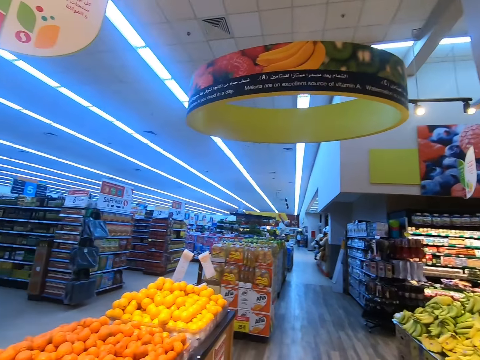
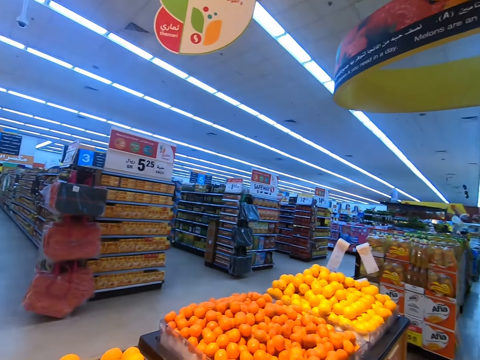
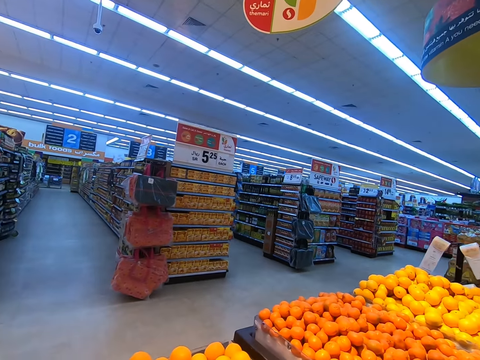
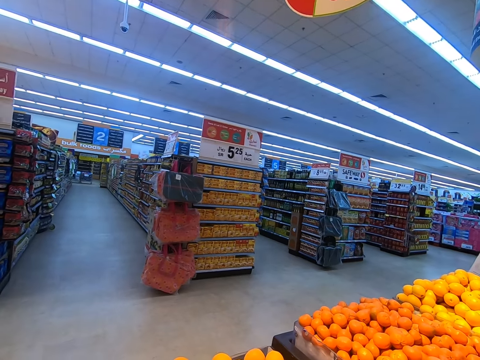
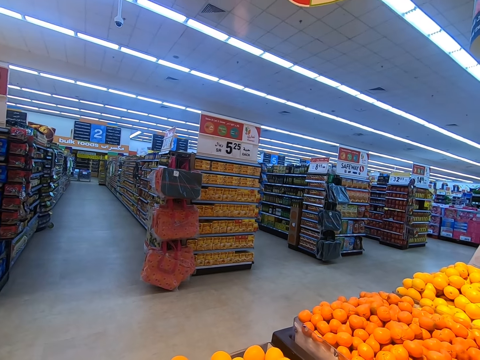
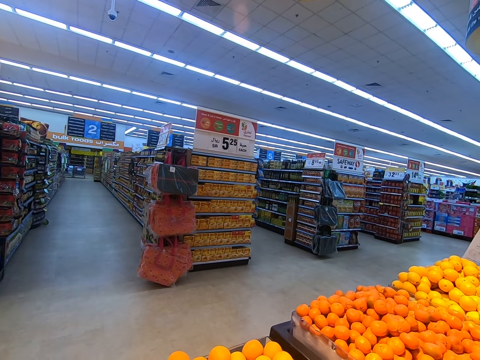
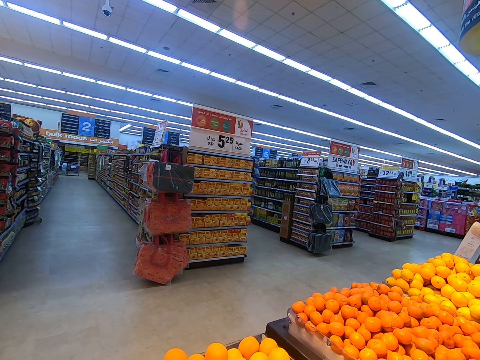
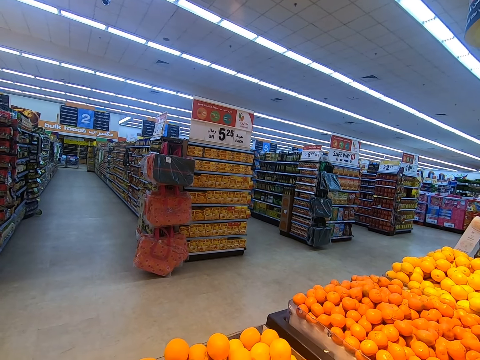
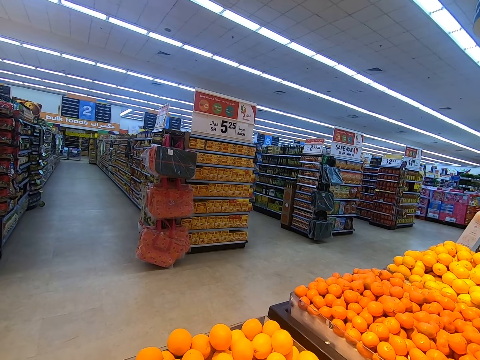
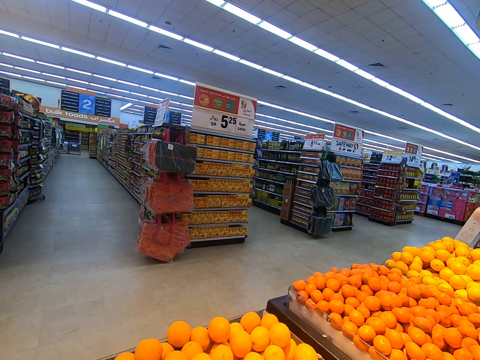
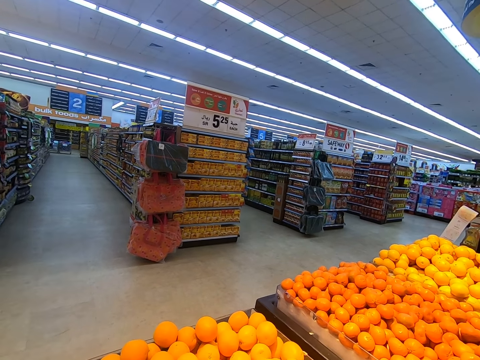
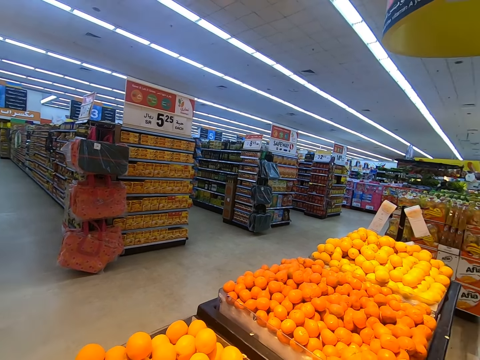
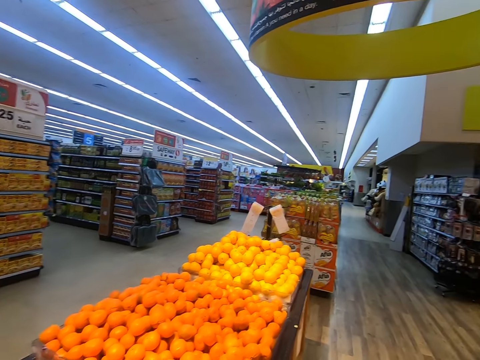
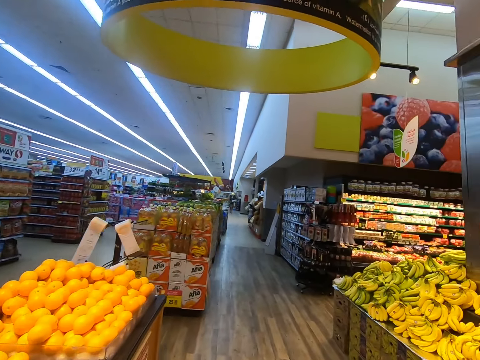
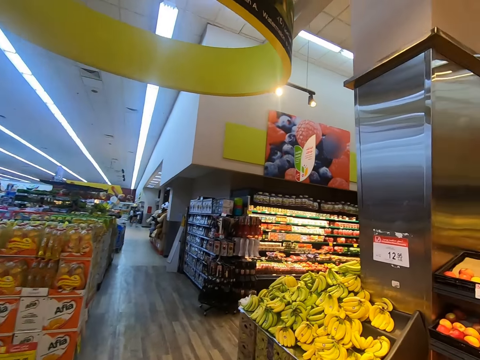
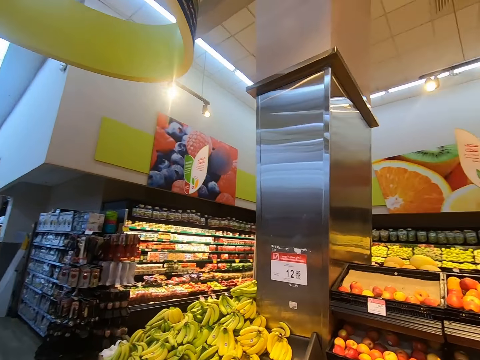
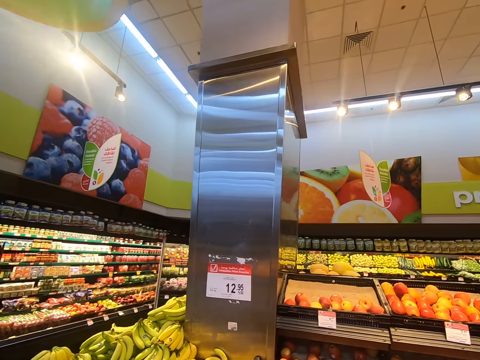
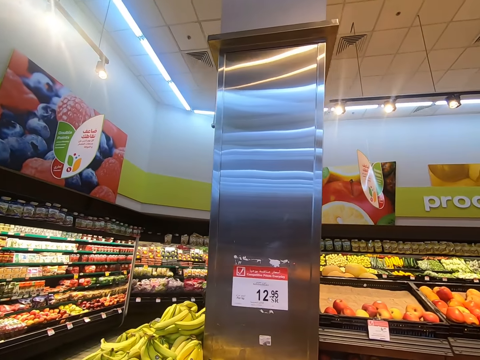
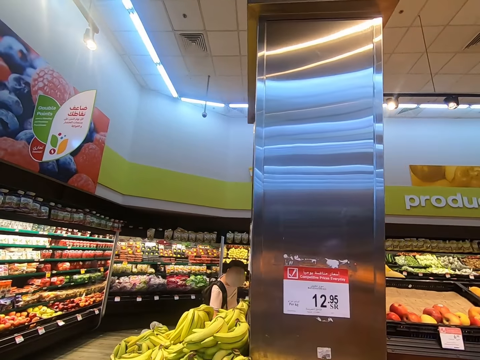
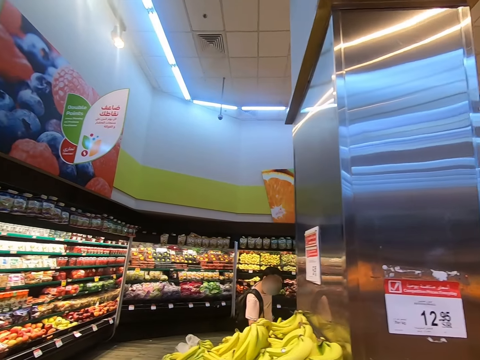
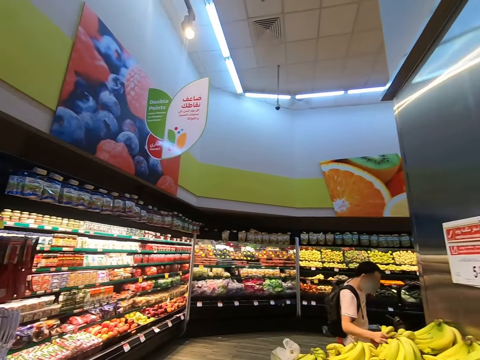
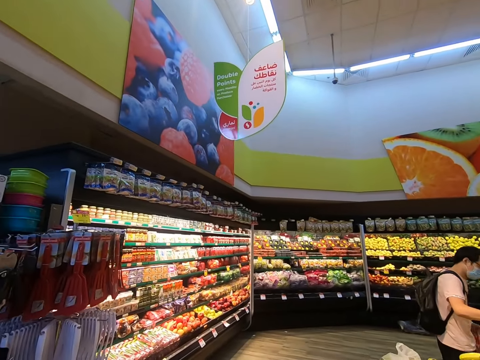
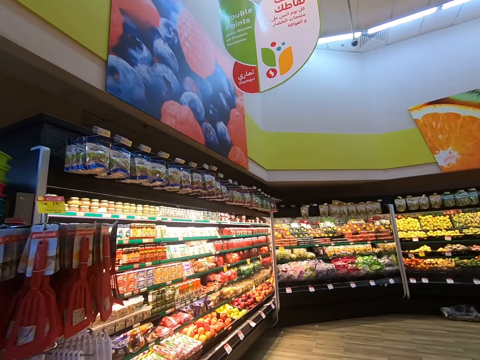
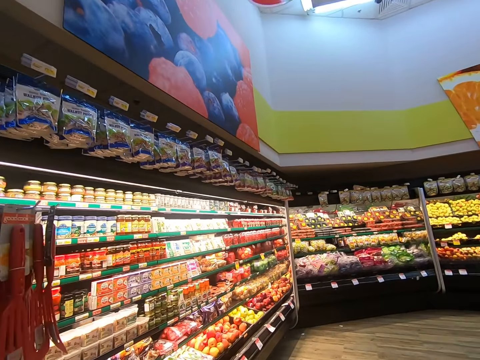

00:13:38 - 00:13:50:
The camera wearer looks at the fruits. They walk around the supermarket.

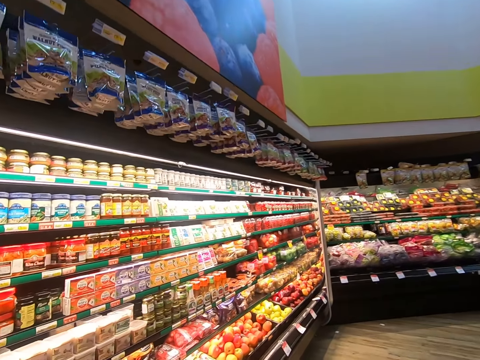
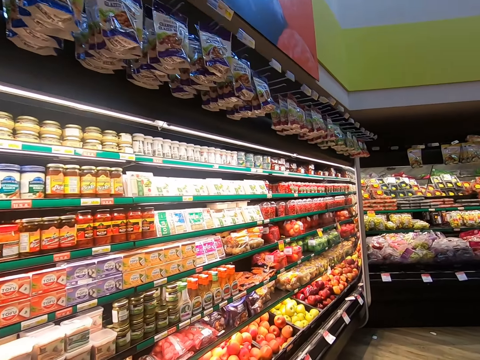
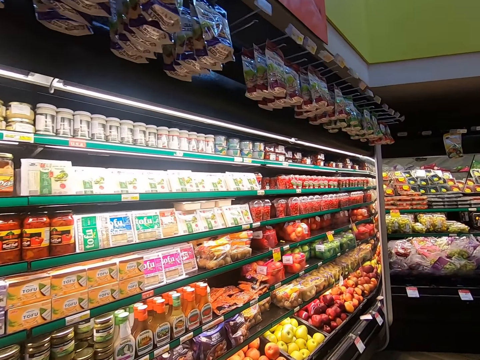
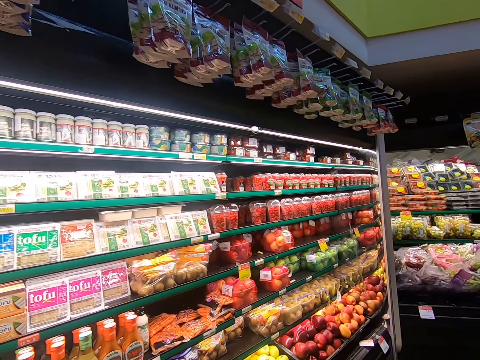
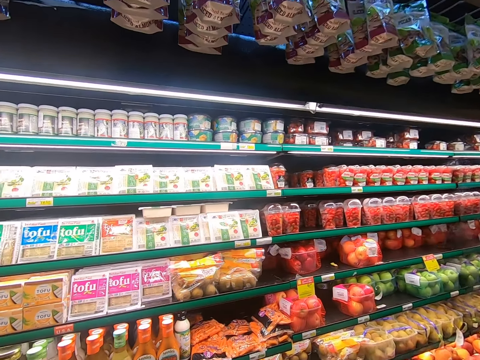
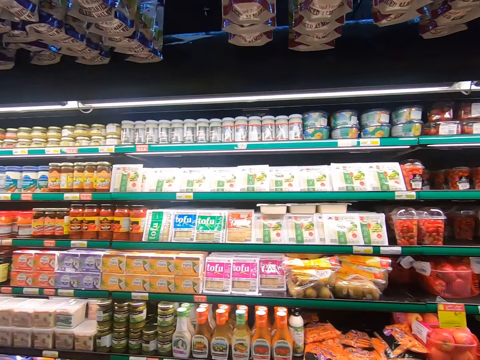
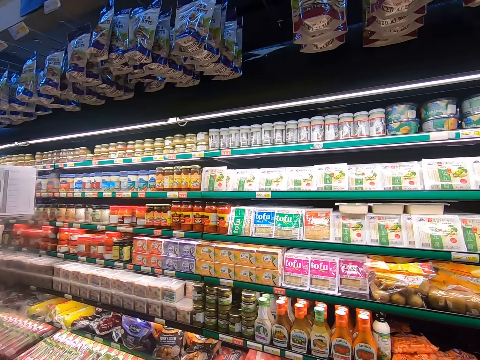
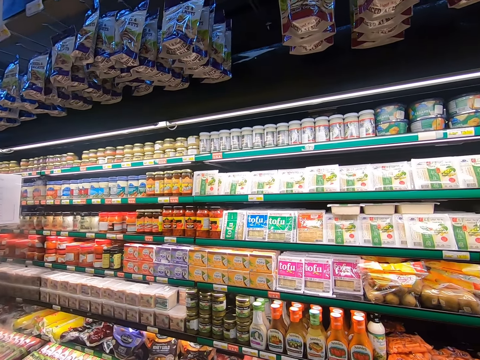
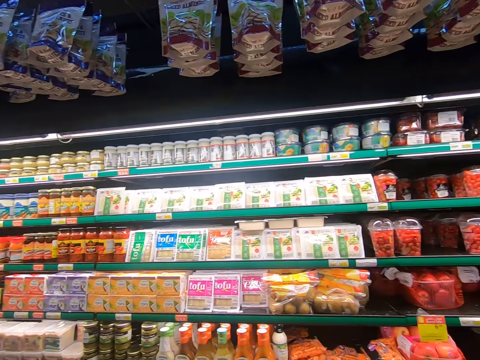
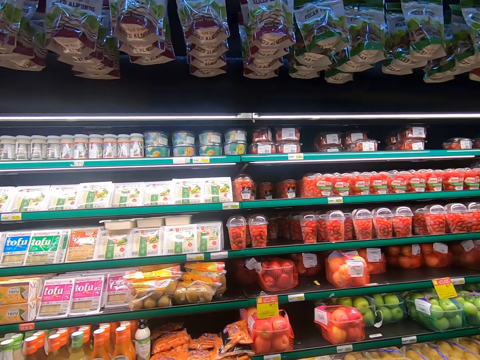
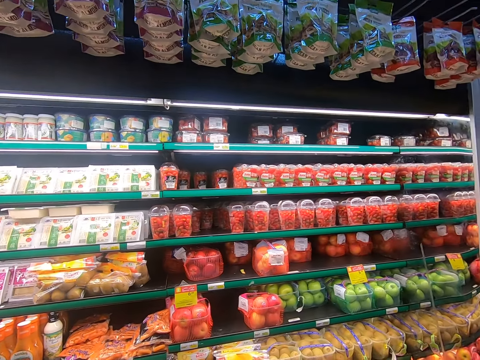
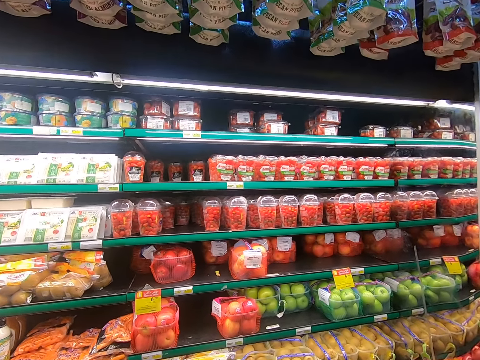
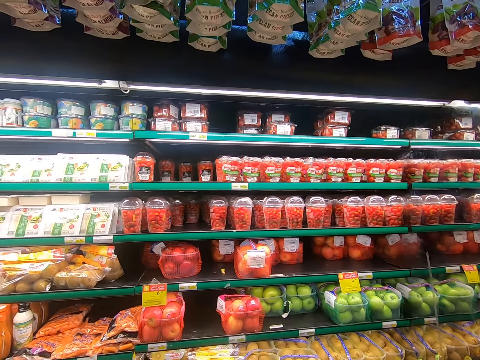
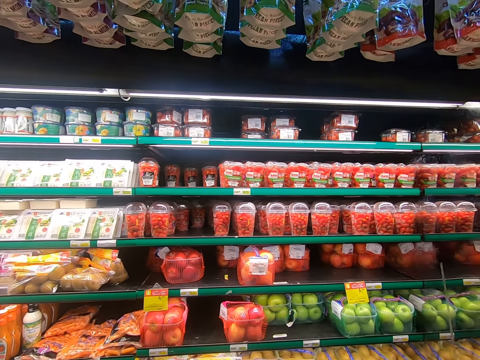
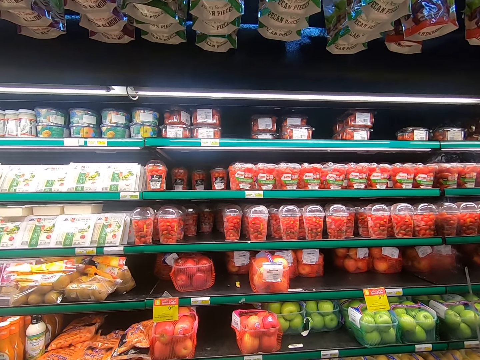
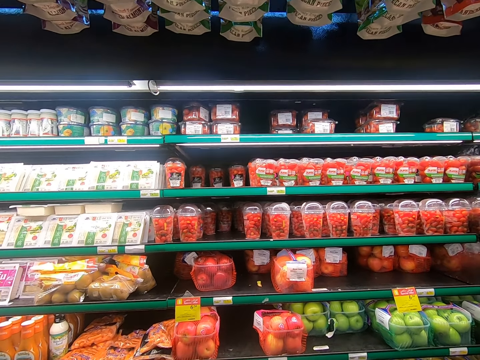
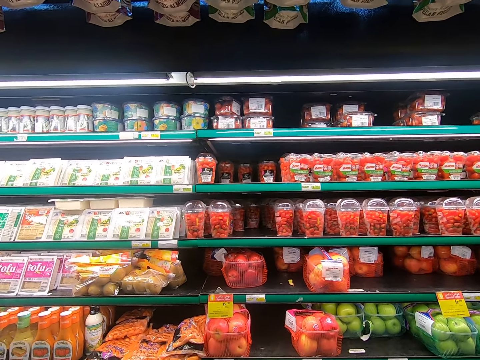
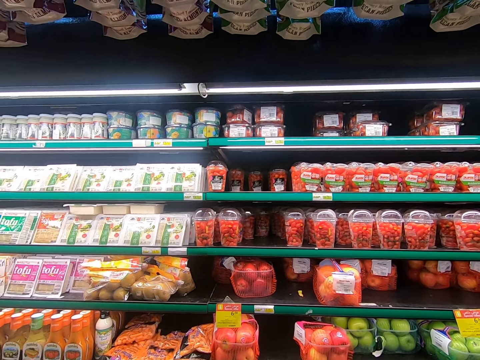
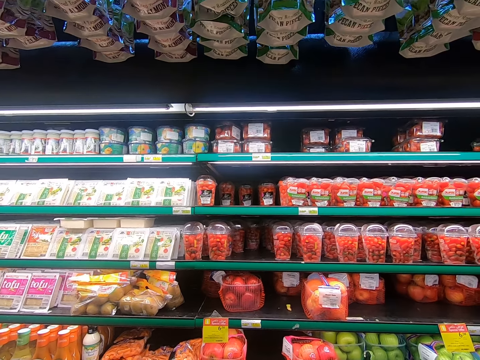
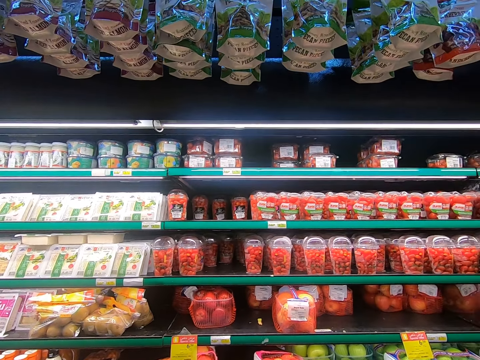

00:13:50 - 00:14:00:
The camera wearer looks at the items. They look around.

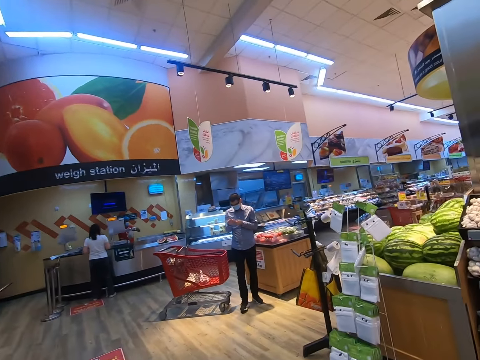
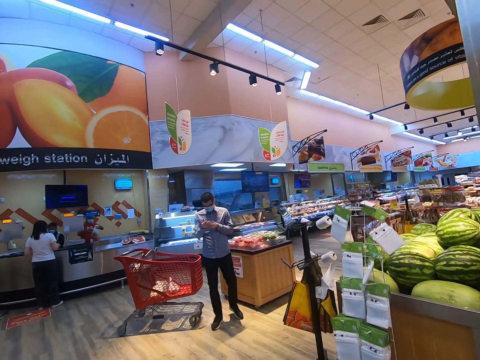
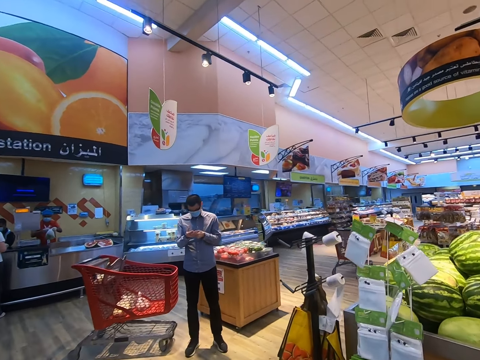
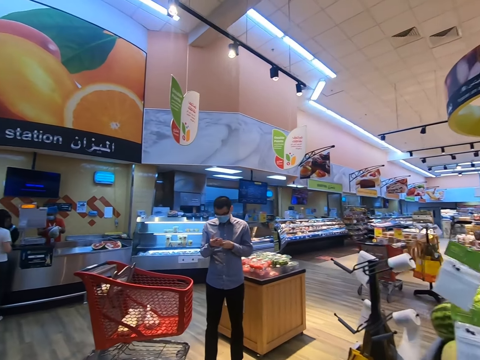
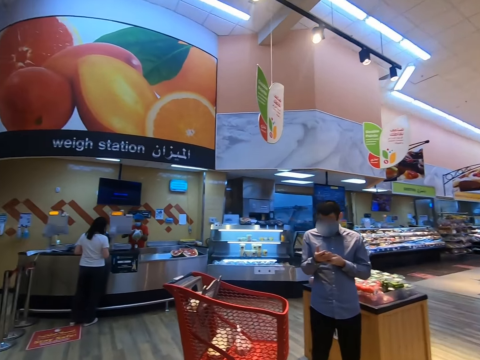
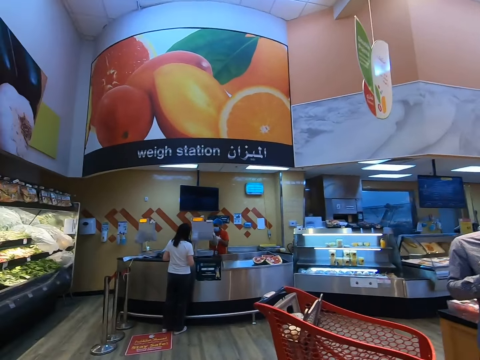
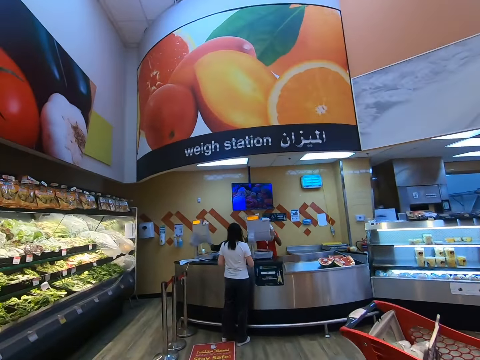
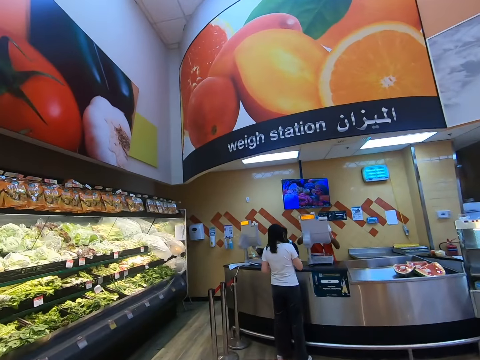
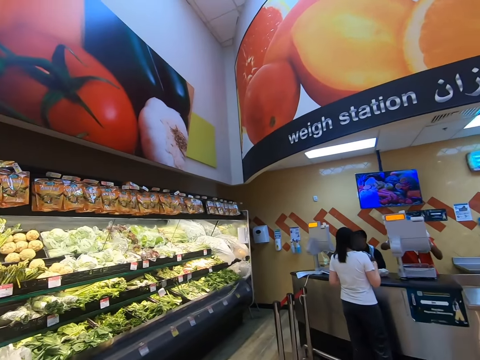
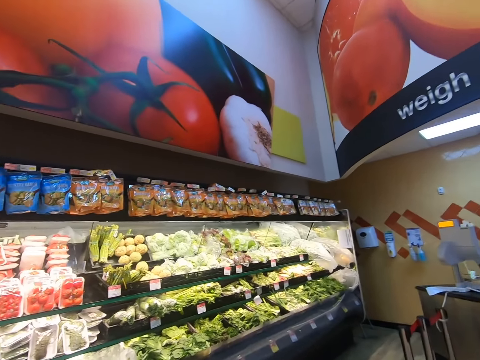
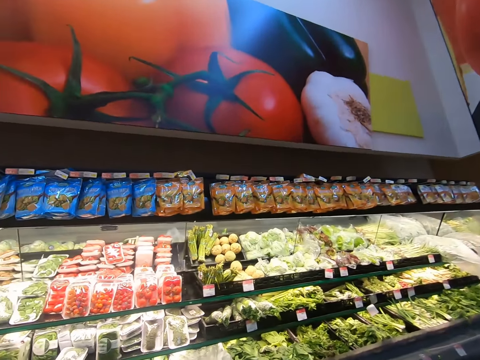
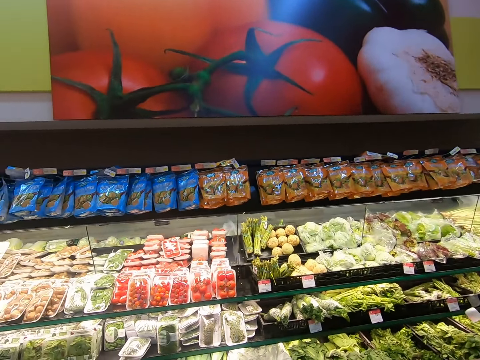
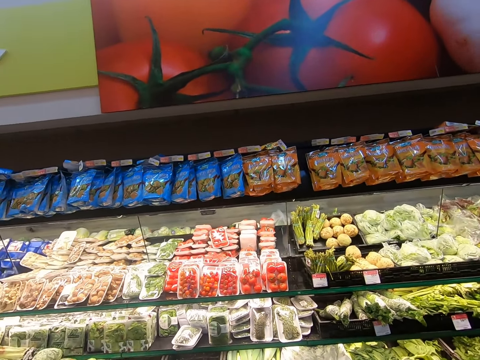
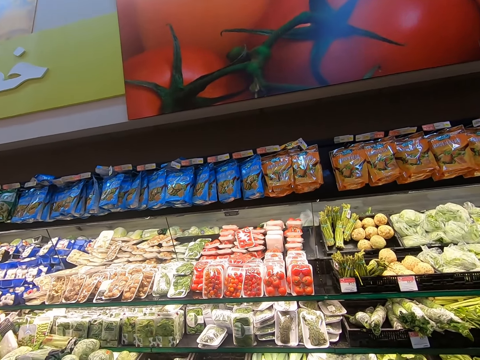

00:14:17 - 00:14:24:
The camera wearer walks around the supermarket. They look around. They look at the items.
